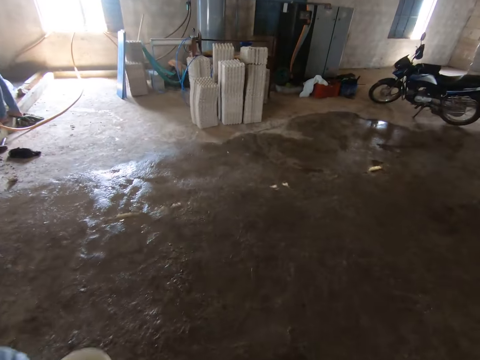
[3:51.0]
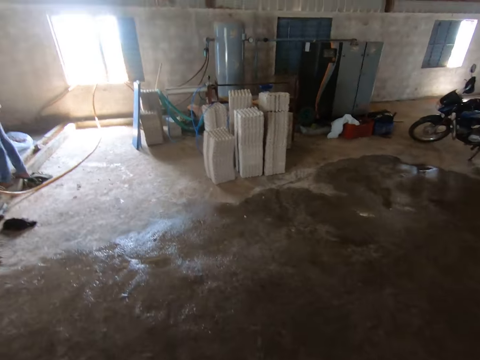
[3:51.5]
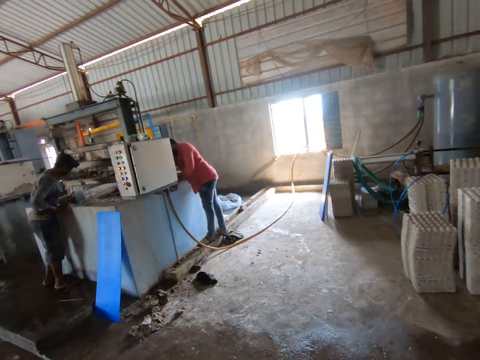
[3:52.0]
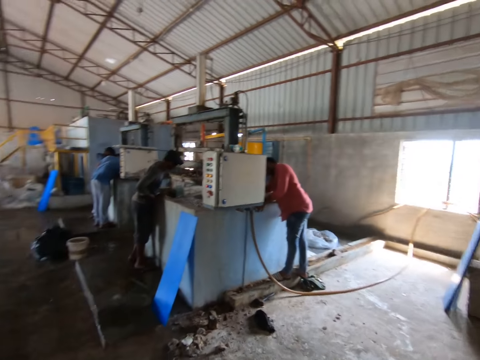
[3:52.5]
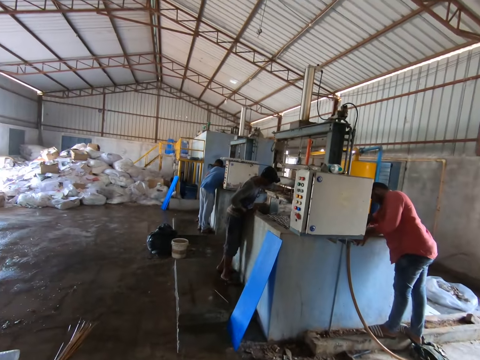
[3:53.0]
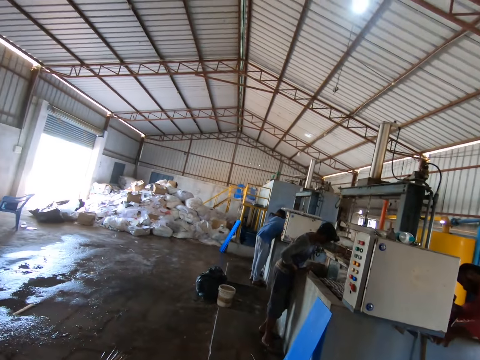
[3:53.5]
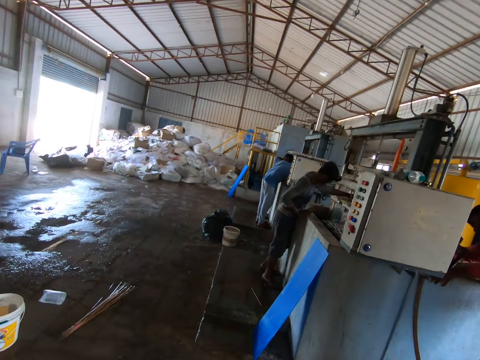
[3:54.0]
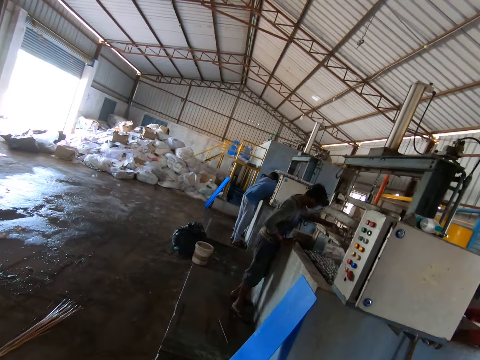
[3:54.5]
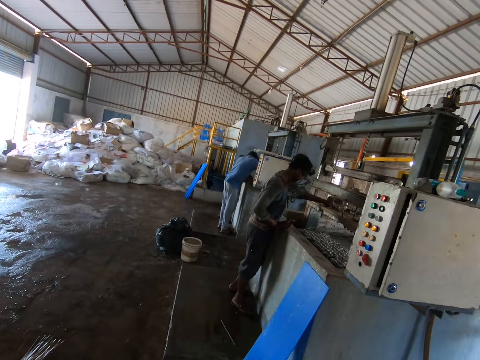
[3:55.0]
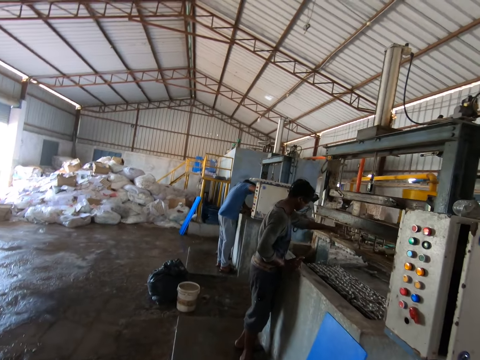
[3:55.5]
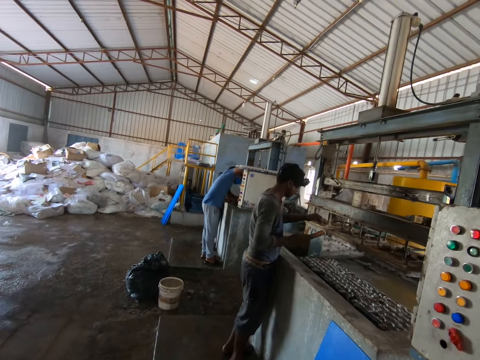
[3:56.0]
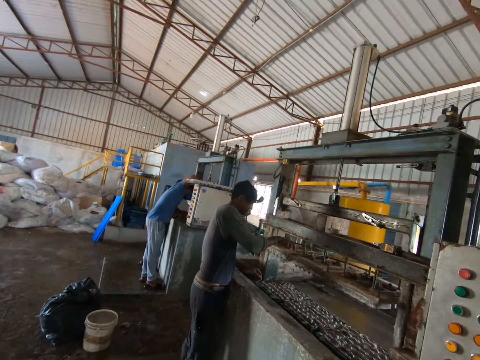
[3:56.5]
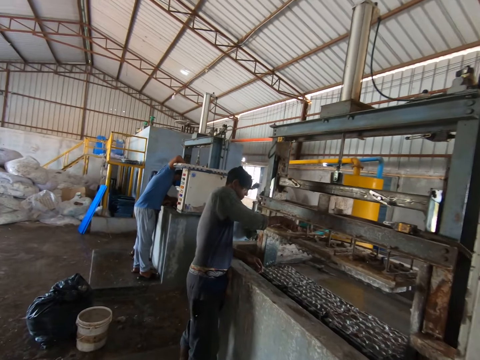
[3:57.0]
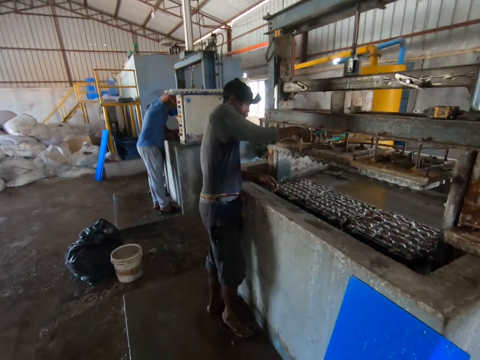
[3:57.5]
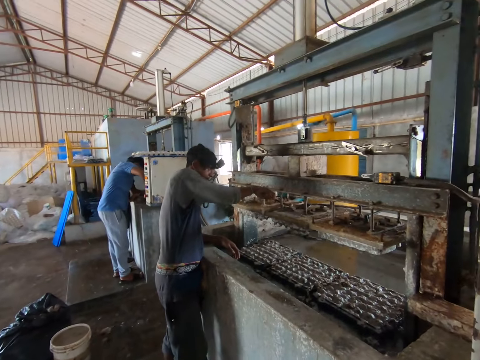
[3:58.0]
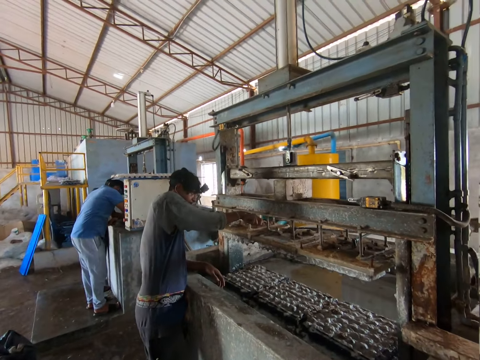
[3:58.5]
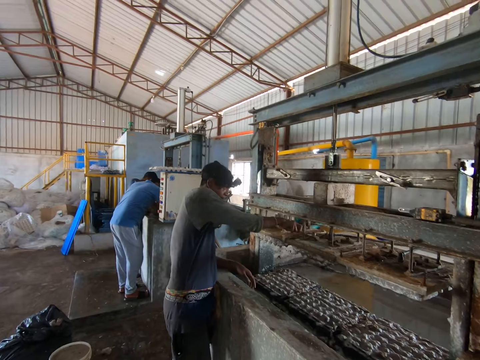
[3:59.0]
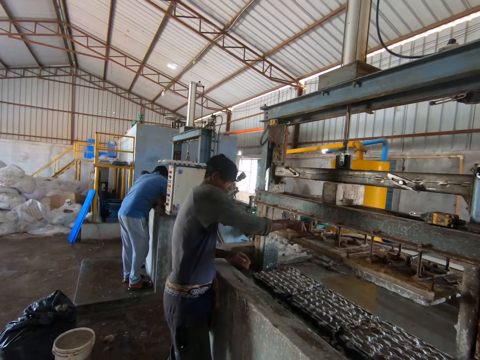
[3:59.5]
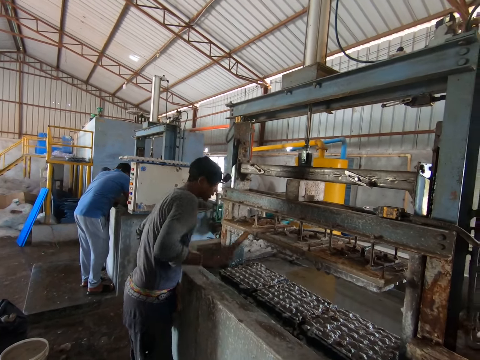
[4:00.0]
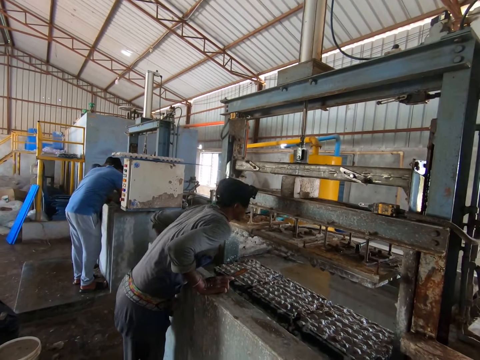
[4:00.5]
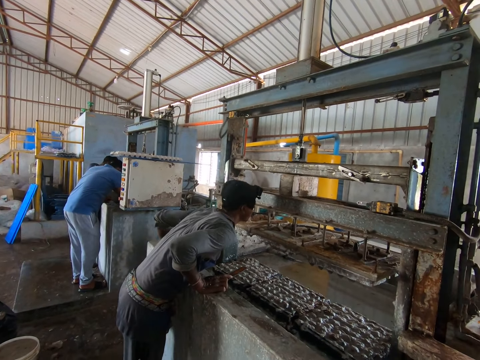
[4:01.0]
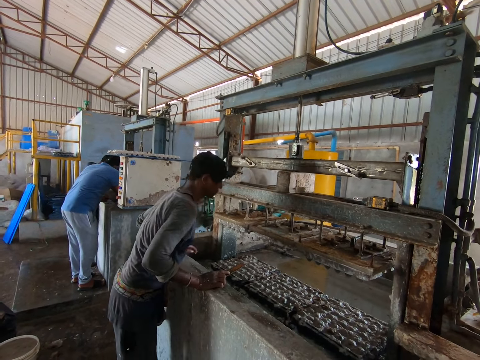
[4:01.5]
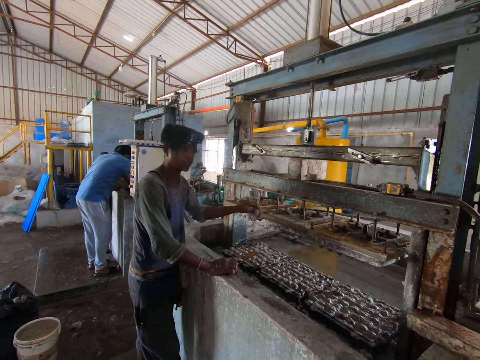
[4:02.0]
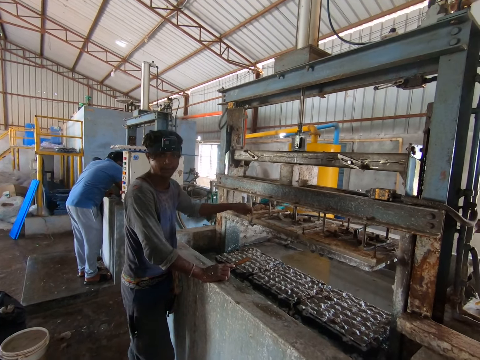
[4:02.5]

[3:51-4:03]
The camera wearer stops.

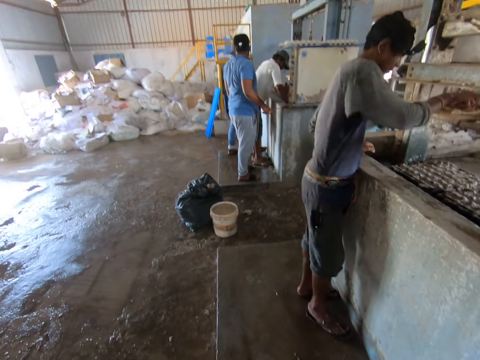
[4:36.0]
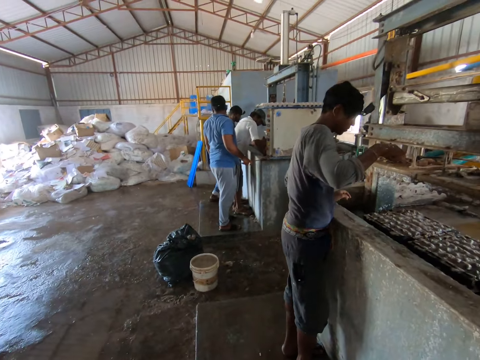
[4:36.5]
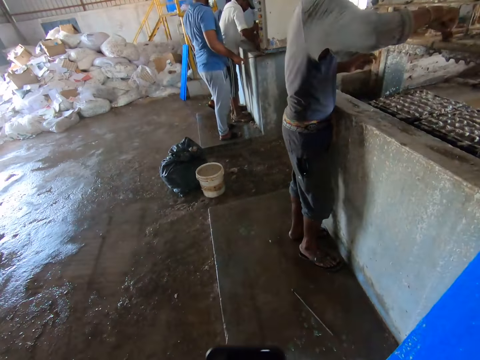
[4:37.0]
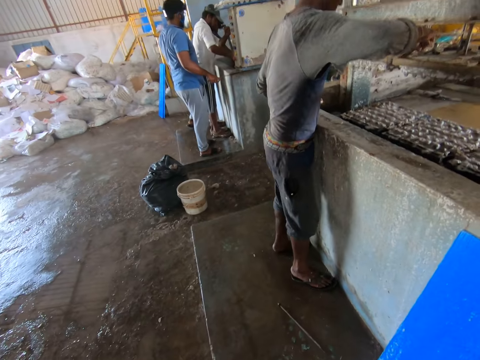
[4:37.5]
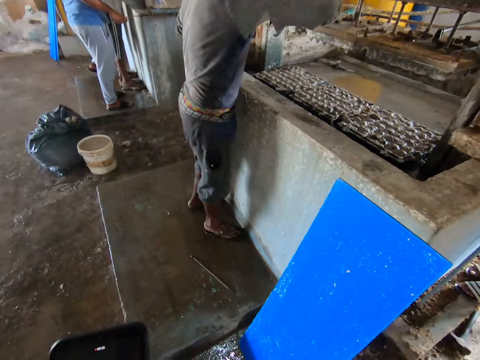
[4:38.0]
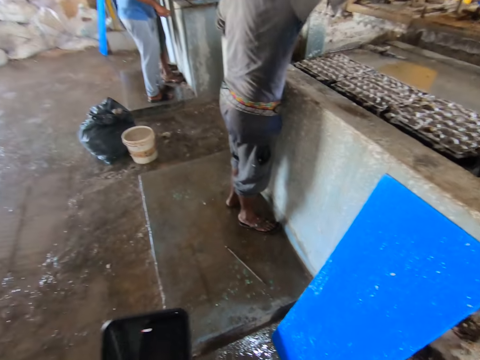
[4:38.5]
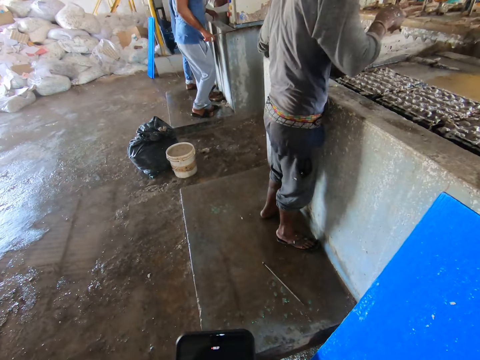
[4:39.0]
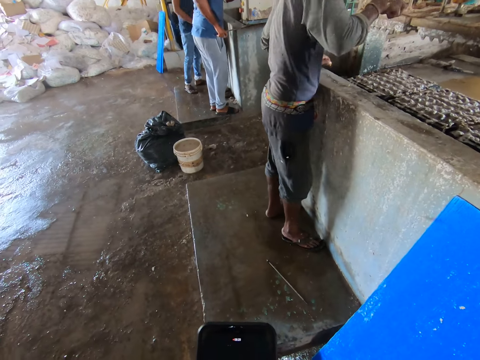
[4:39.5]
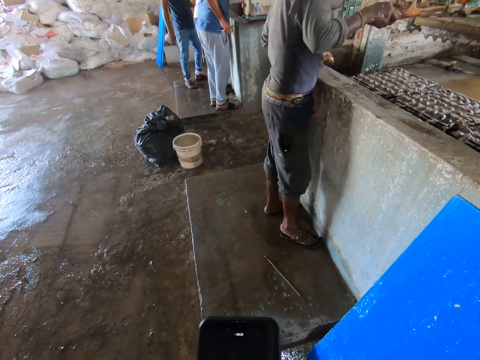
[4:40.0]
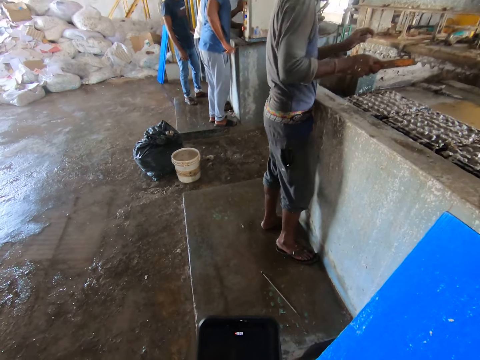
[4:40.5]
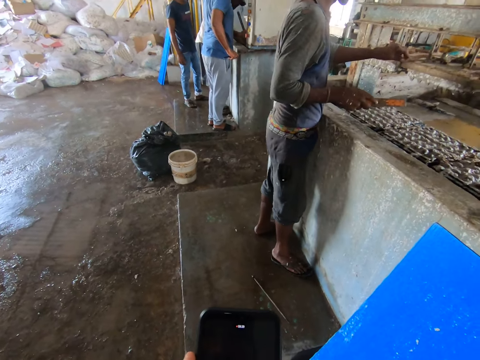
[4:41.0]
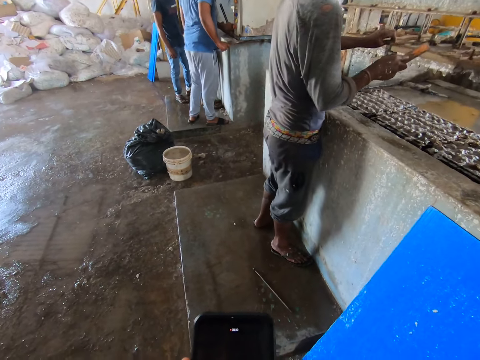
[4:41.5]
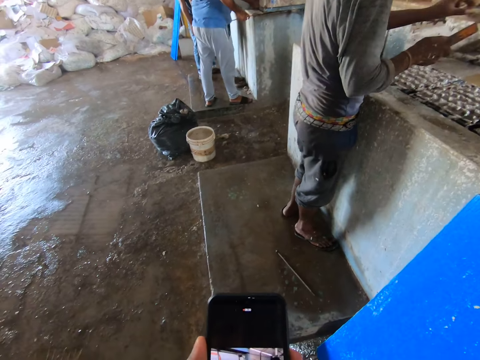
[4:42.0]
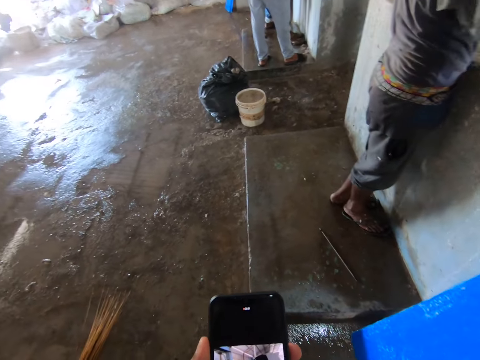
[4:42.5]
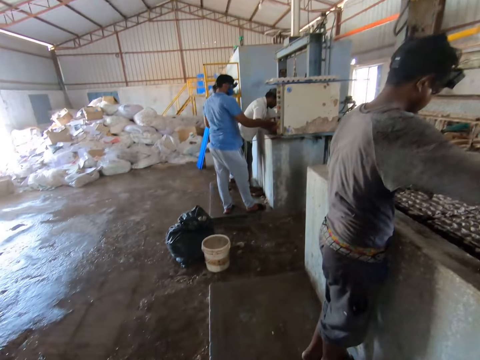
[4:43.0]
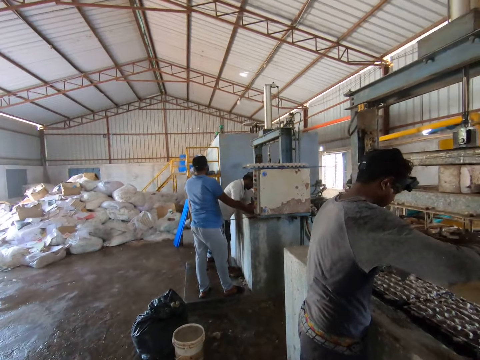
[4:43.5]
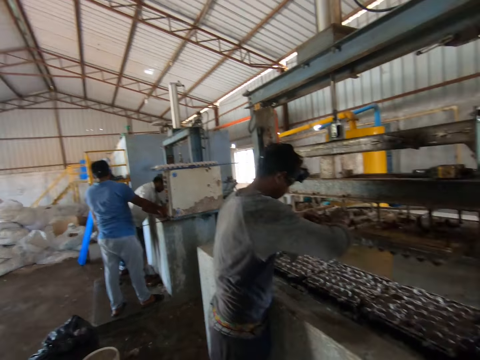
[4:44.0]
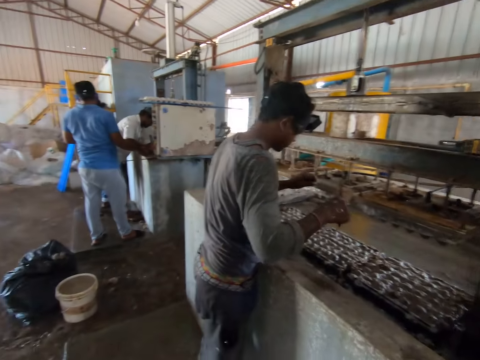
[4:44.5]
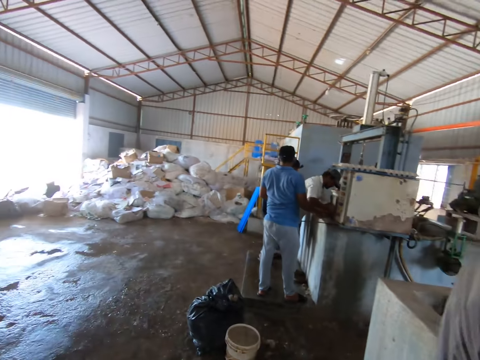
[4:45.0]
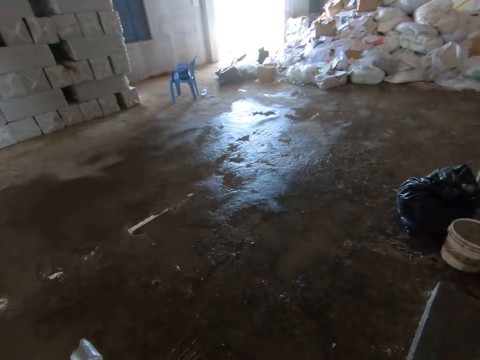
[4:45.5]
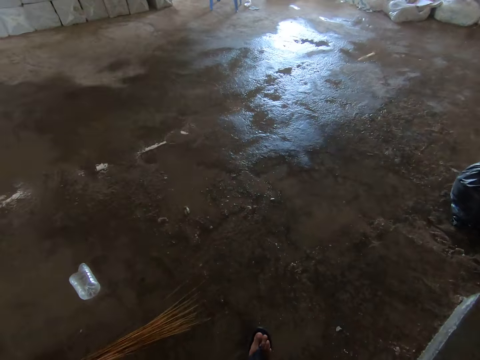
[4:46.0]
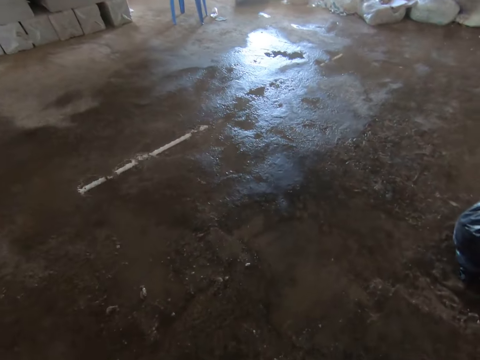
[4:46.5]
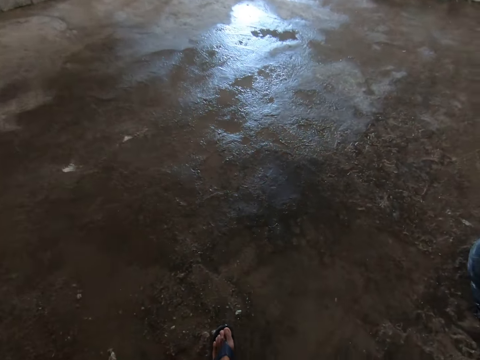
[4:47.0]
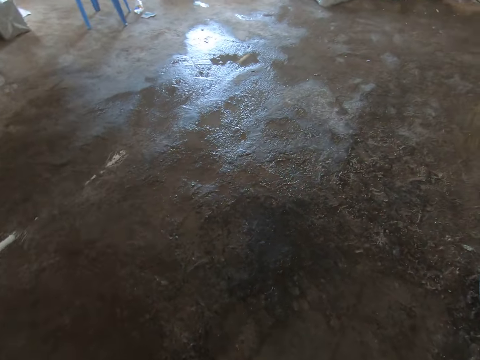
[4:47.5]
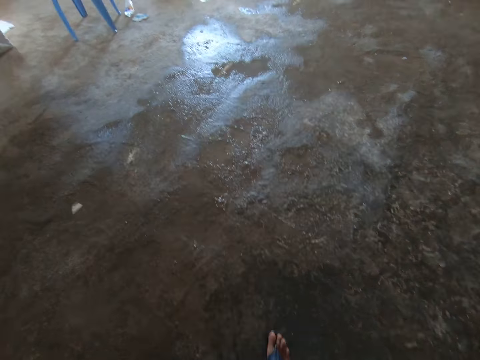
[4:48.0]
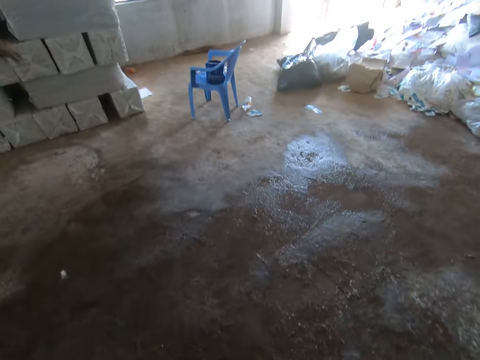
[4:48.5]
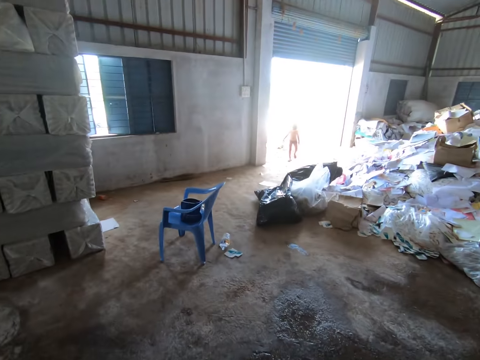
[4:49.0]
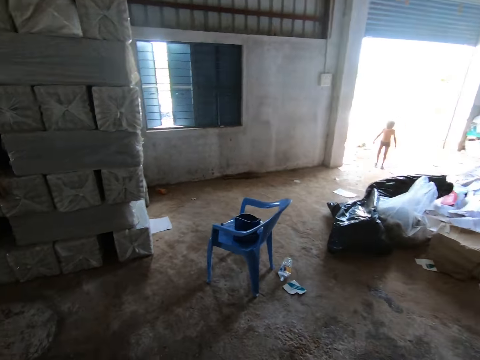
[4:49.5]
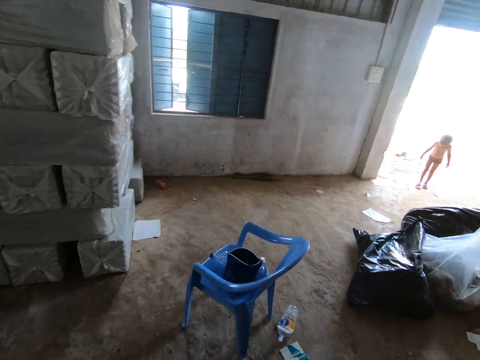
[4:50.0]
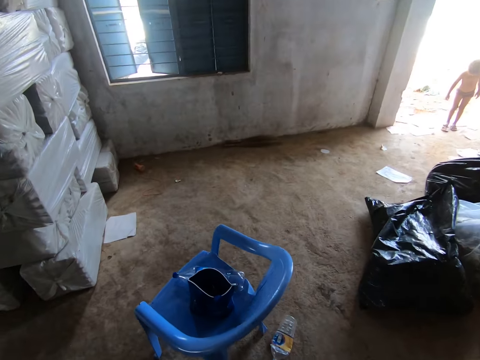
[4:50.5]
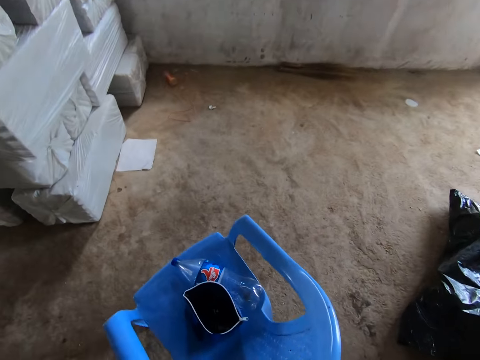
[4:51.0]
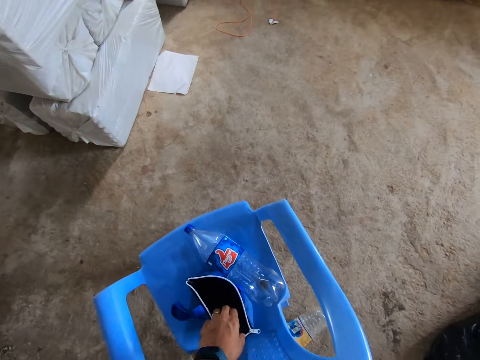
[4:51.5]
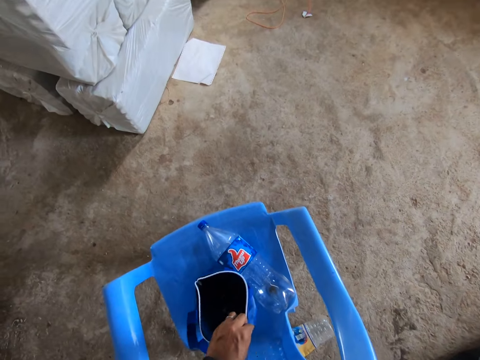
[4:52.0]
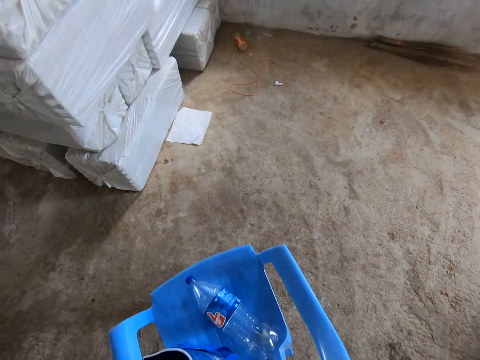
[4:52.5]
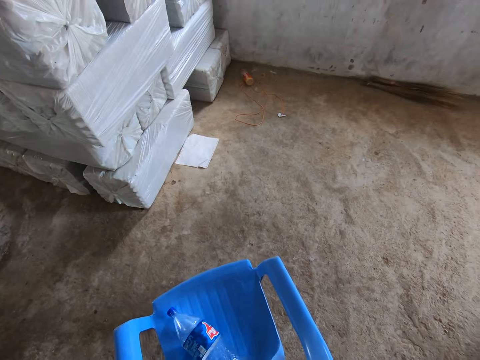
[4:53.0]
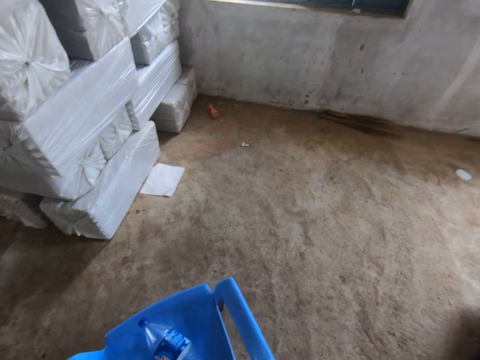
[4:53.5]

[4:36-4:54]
The camera wearer uses the phone. They move around the store. They pick up a bag on the chair.
